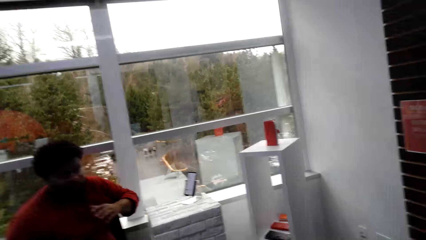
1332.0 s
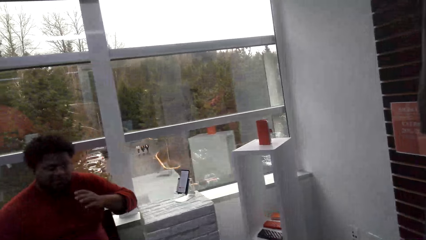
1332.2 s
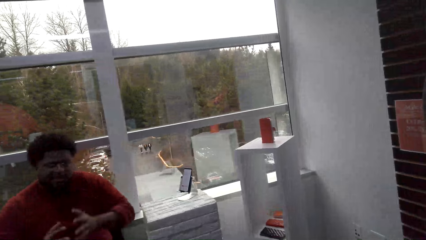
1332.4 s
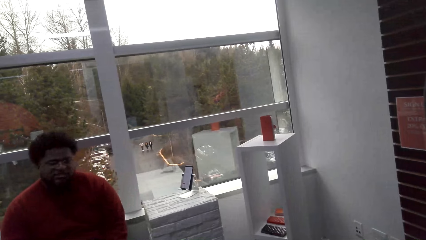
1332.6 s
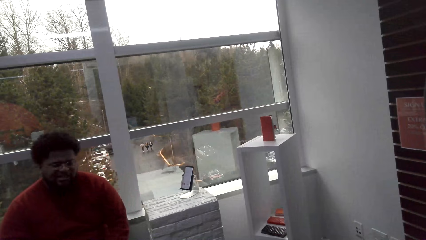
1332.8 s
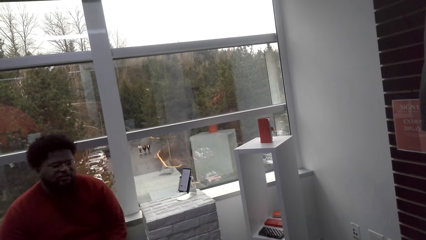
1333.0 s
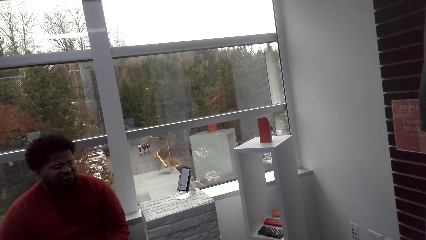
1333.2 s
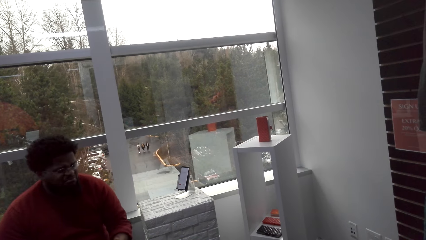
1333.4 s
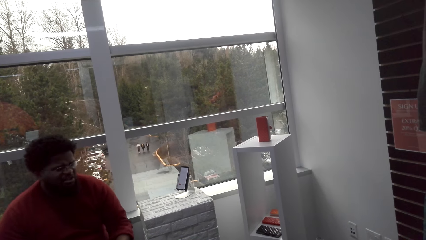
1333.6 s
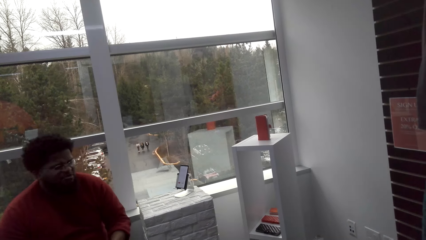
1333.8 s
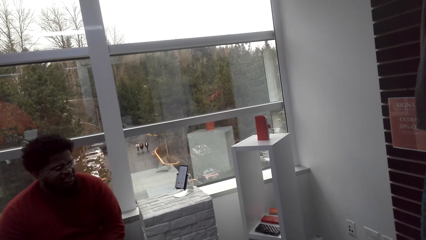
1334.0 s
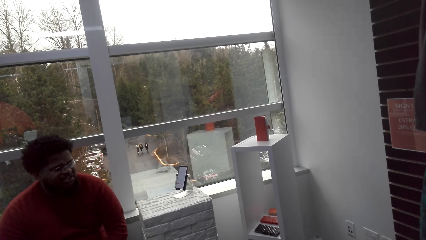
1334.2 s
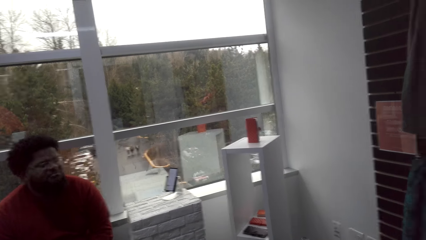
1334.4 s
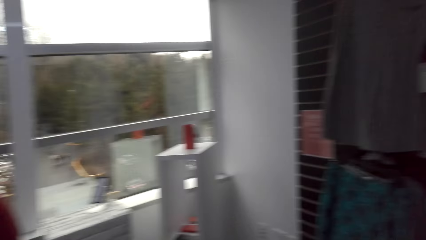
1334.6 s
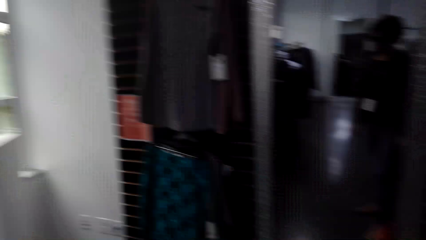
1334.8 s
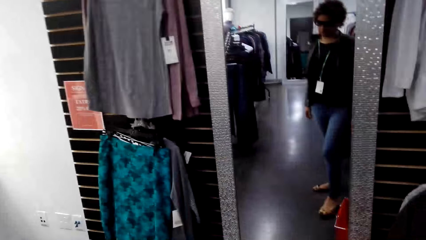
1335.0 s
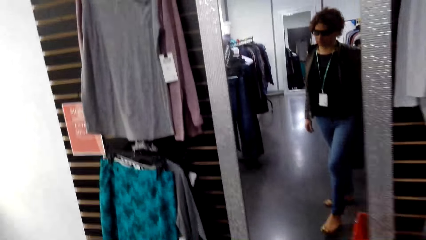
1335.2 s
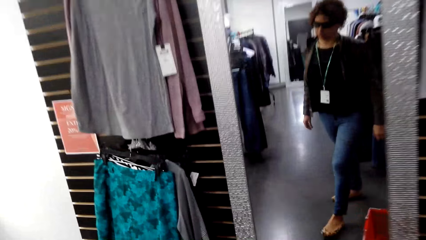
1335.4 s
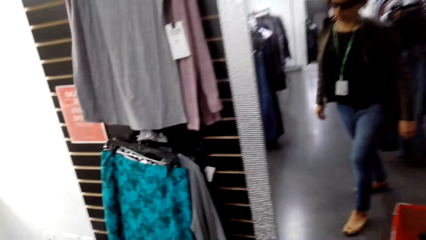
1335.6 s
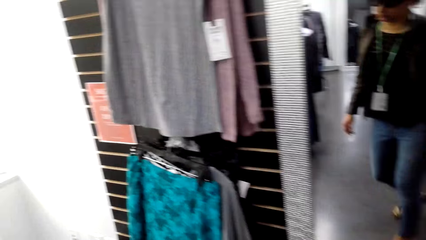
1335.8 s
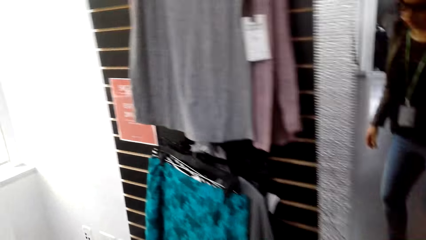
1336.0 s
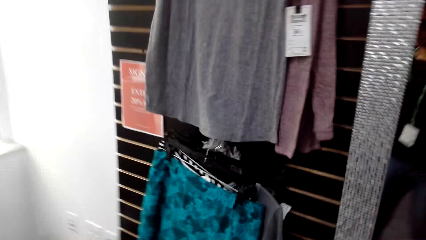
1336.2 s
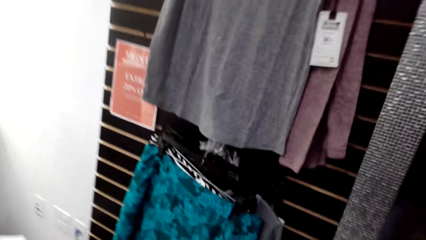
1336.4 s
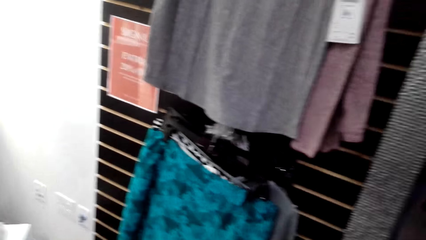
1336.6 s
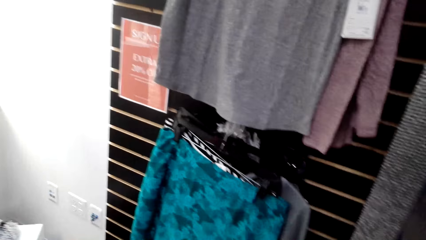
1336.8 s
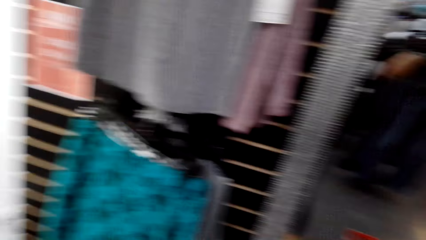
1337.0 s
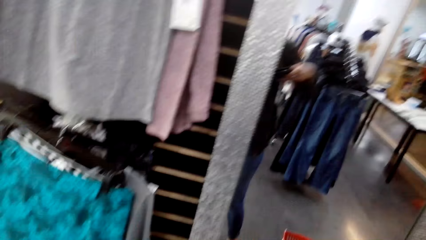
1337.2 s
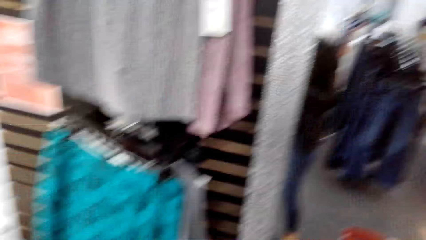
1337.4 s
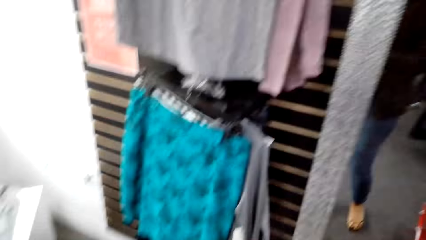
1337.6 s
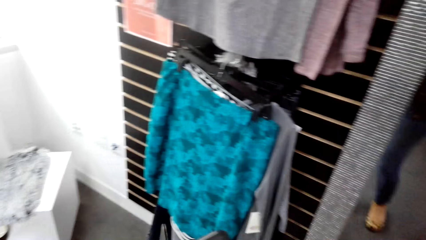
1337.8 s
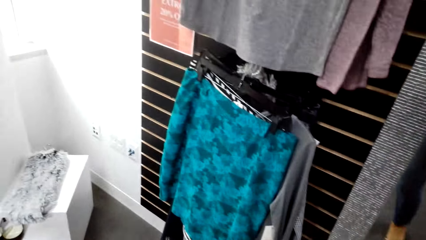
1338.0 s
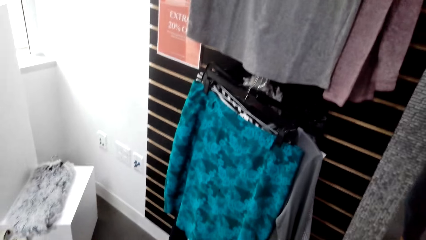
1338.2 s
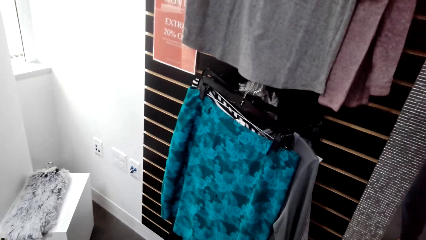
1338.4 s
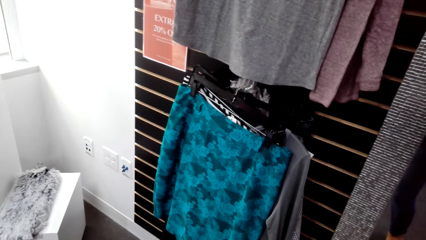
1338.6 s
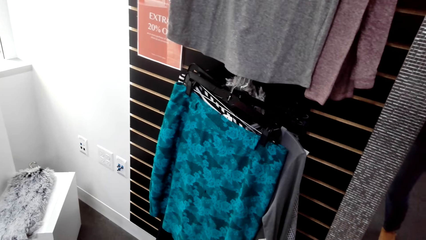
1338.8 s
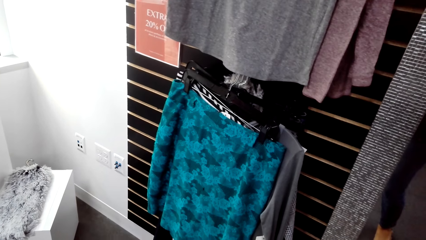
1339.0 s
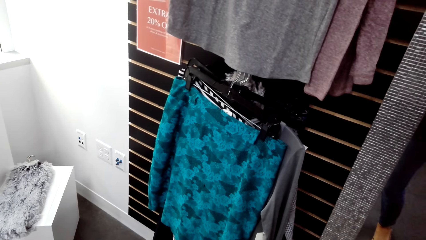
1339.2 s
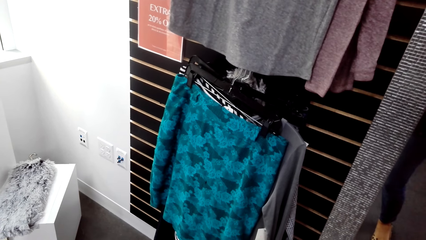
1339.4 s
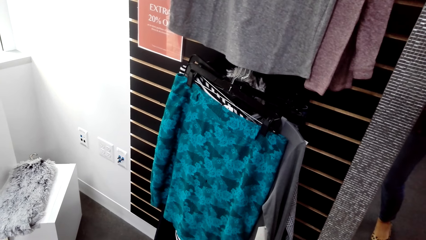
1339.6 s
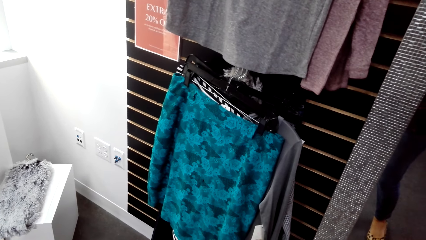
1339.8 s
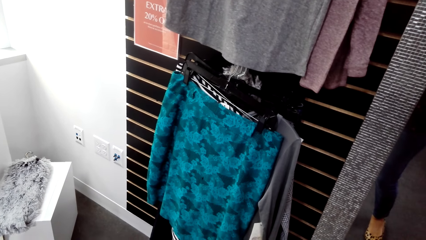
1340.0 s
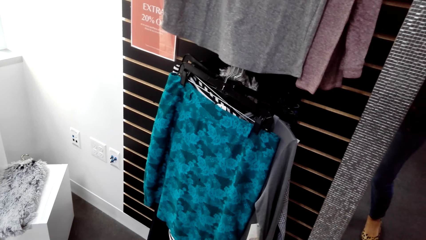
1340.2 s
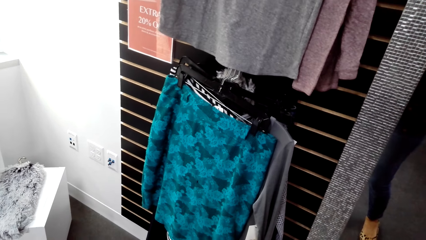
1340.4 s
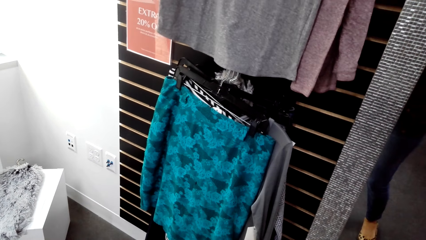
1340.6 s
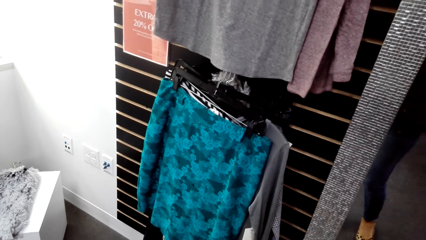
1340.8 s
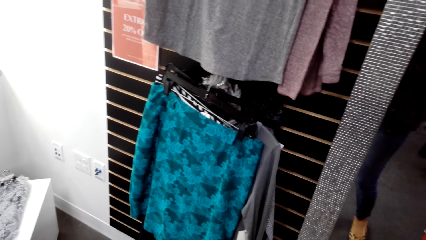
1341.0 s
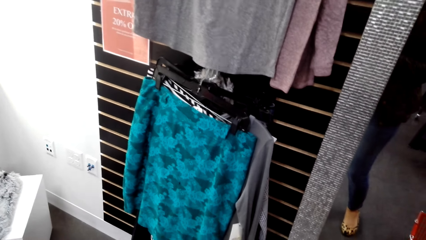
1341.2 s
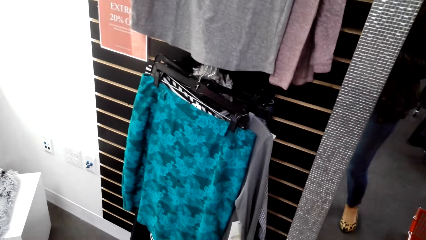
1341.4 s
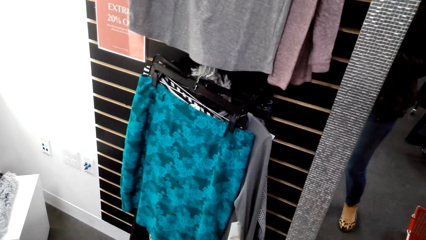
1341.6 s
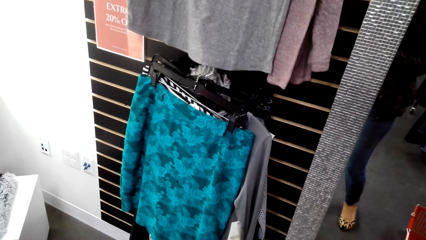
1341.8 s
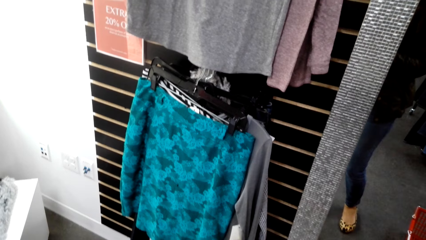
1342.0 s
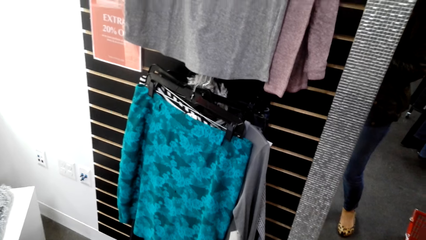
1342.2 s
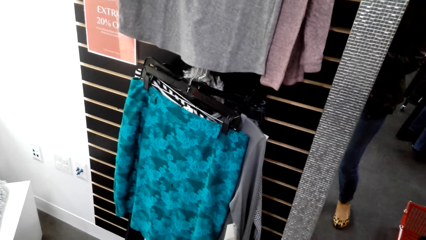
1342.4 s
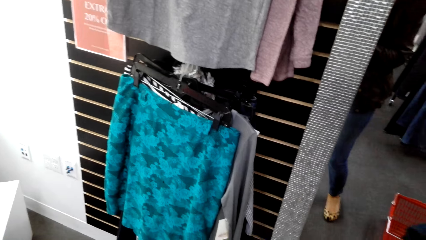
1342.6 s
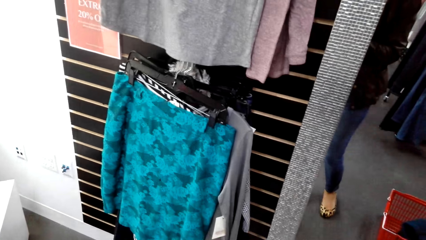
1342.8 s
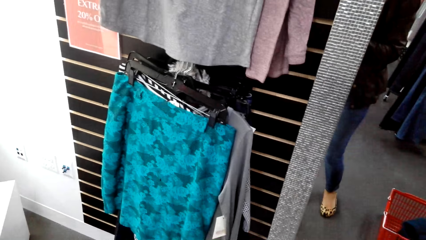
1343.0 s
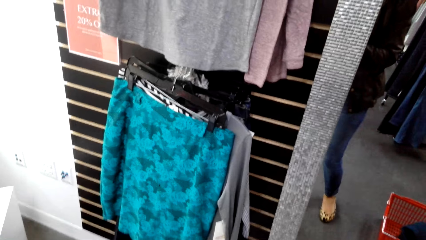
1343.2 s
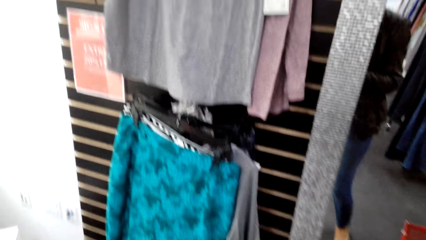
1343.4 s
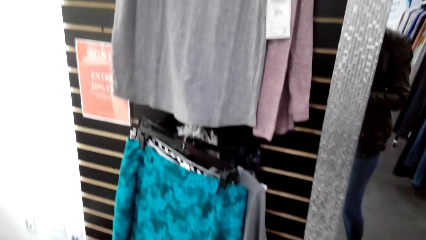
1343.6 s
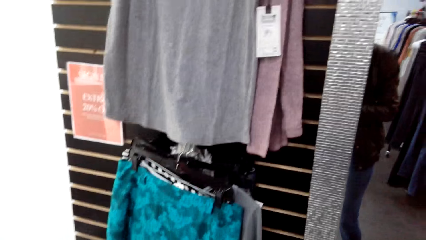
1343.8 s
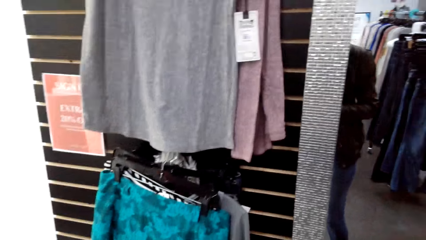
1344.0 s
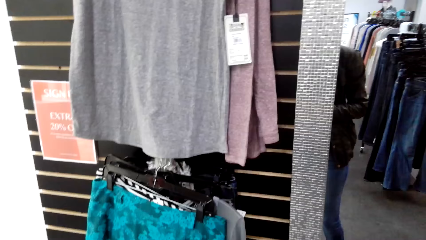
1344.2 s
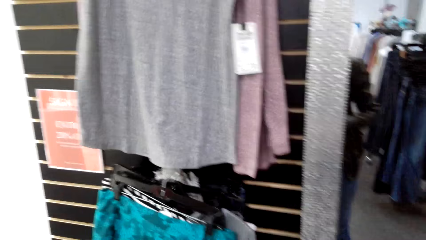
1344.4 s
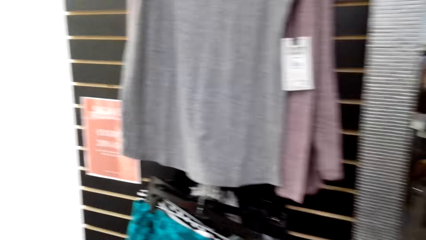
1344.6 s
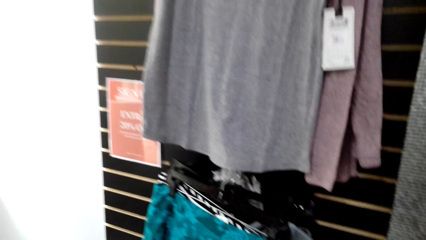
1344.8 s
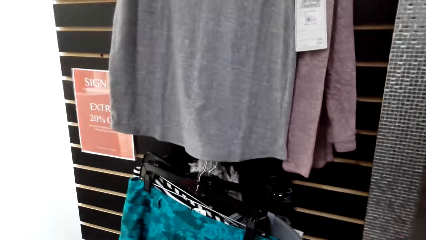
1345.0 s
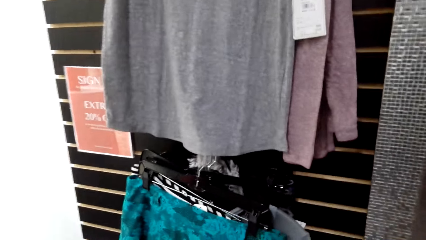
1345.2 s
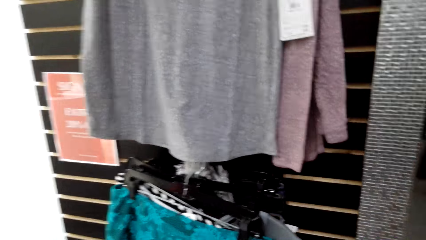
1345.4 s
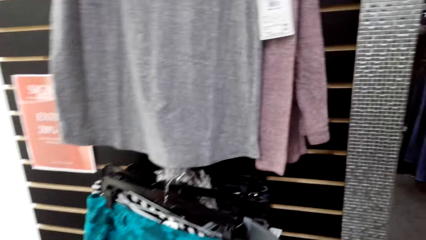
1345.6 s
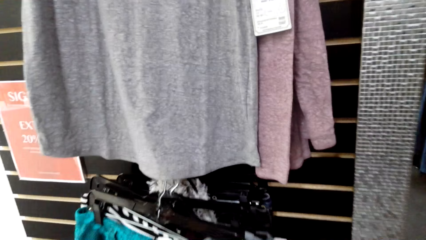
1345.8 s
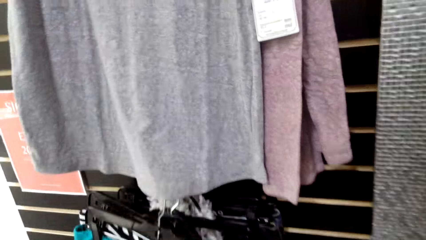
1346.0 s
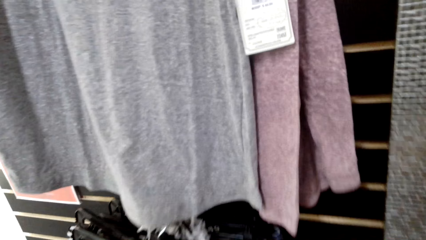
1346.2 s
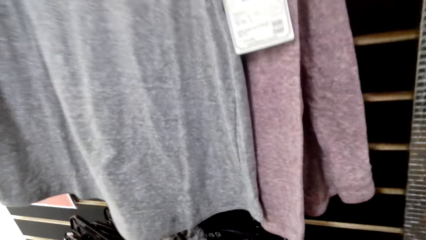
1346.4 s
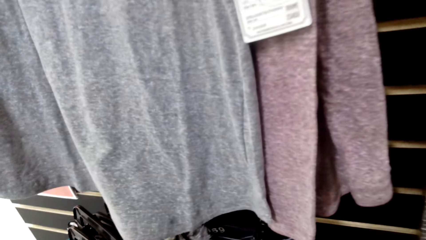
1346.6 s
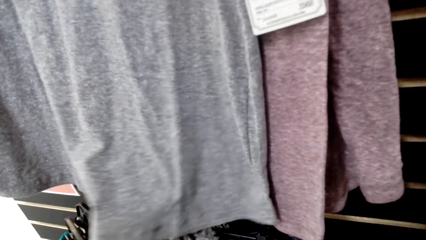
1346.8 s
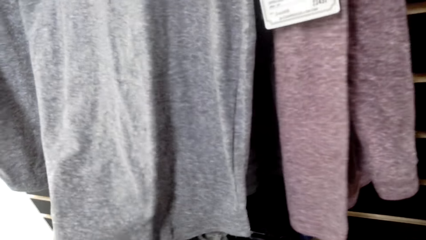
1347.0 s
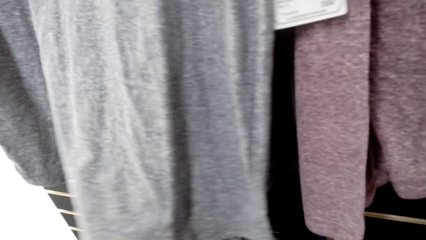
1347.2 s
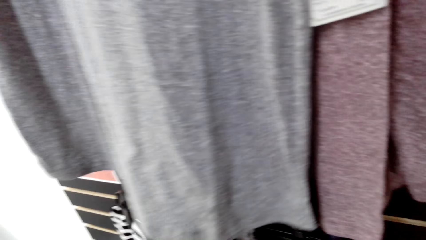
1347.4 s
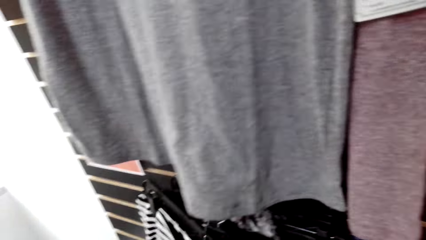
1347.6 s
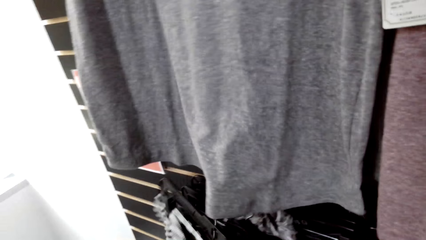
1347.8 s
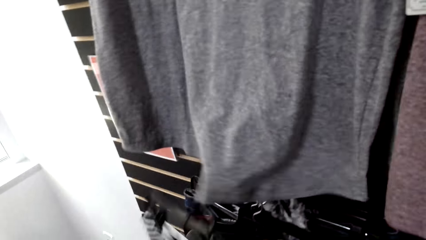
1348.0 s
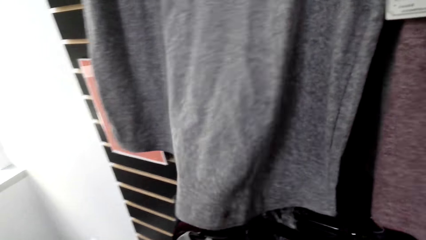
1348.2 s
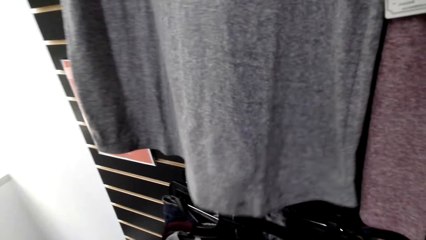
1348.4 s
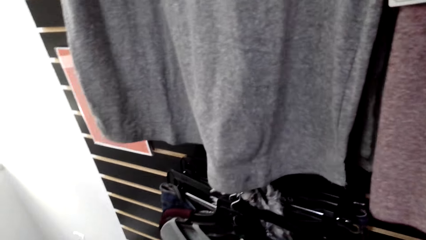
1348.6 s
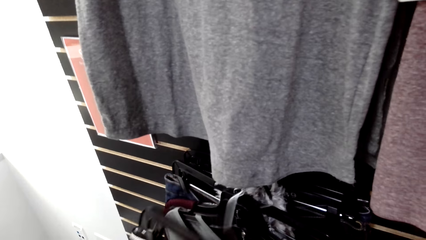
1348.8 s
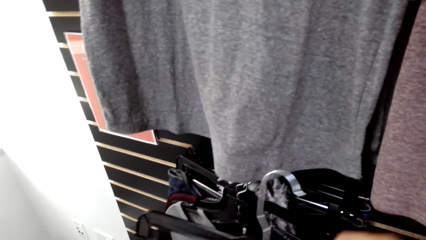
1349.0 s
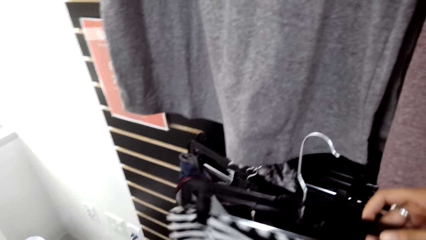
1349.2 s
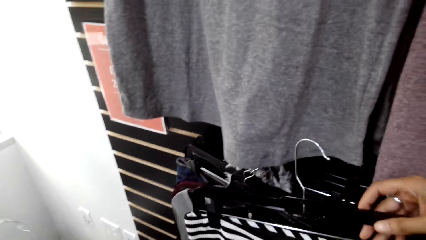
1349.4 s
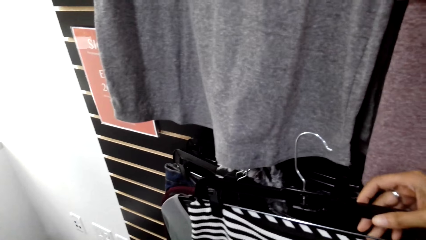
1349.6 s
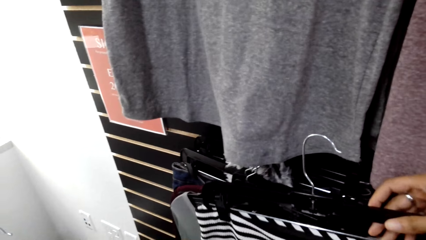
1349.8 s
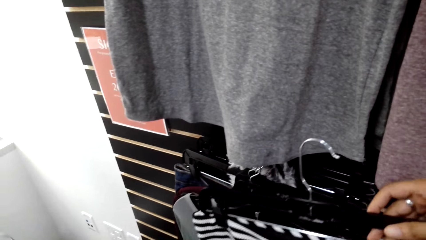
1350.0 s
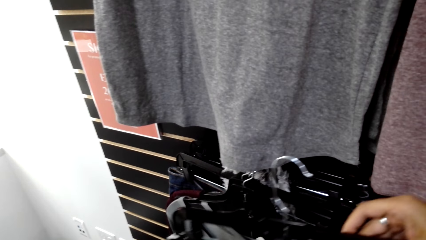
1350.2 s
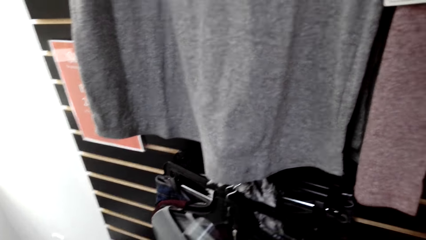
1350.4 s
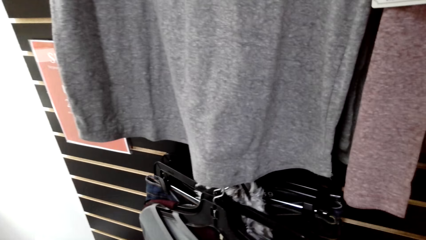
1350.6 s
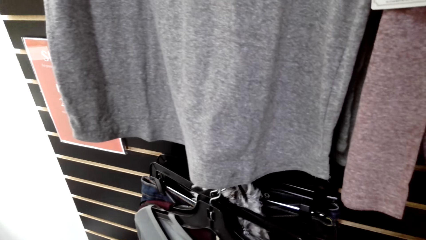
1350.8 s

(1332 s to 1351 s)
The camera wearer stares at the clothes on the cloth line. They touch the hanged clothes on the cloth line. They pick a cloth from the cloth line.
